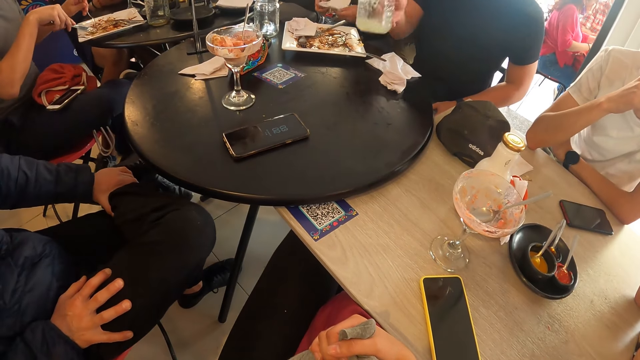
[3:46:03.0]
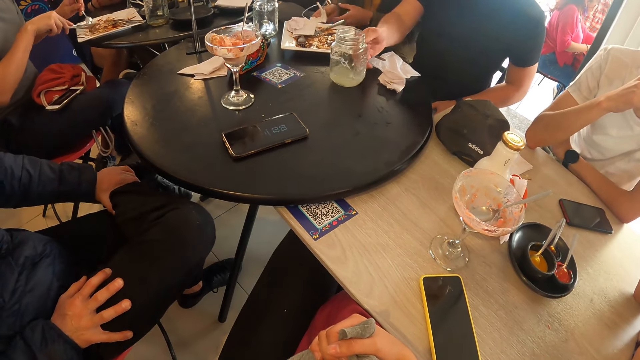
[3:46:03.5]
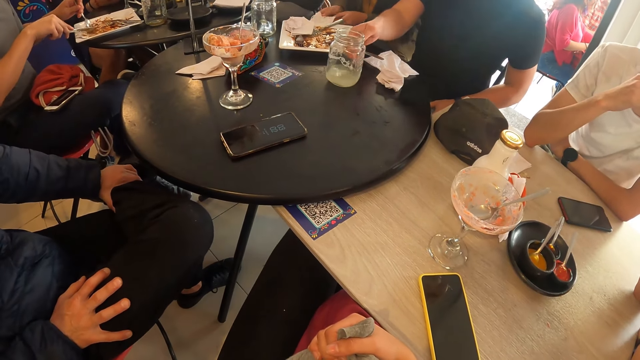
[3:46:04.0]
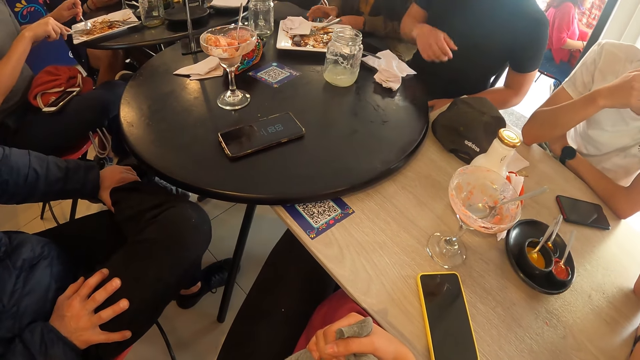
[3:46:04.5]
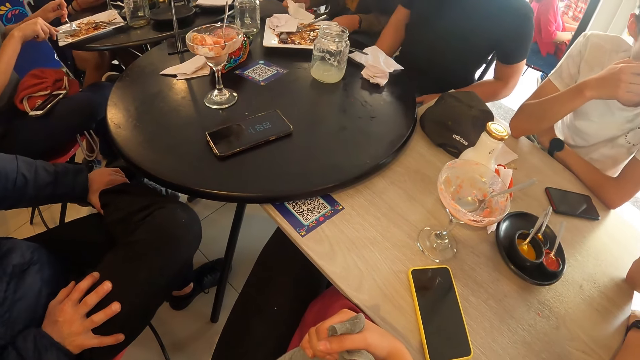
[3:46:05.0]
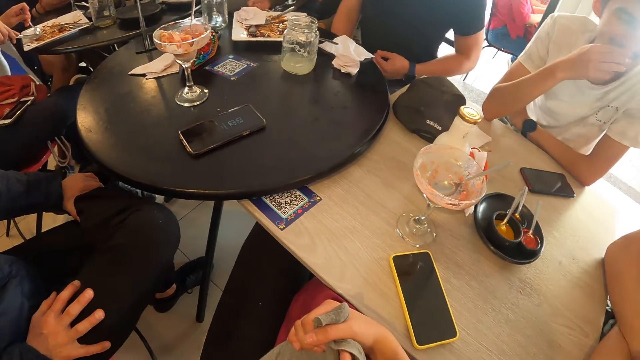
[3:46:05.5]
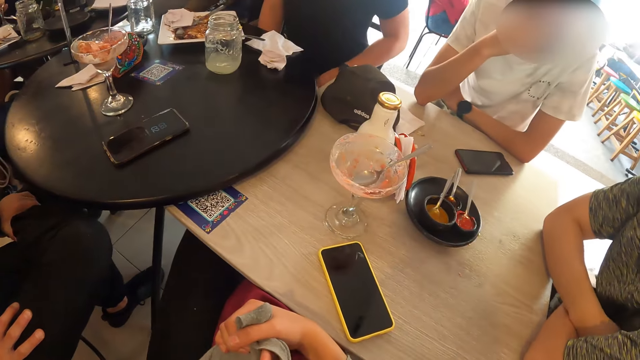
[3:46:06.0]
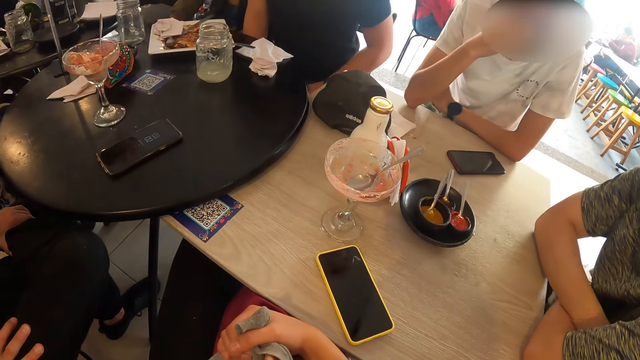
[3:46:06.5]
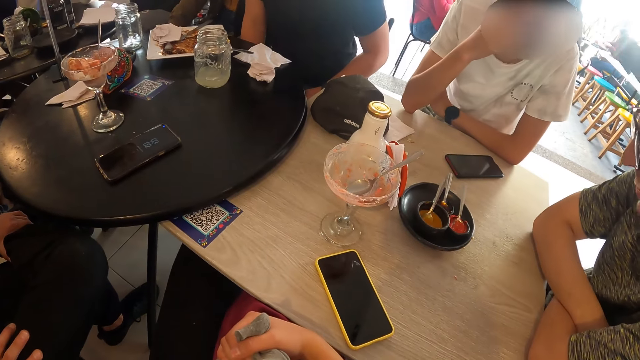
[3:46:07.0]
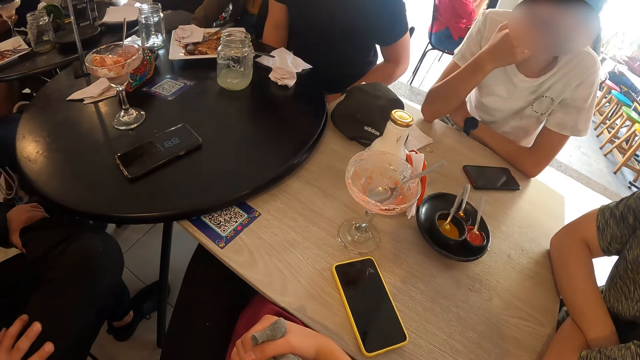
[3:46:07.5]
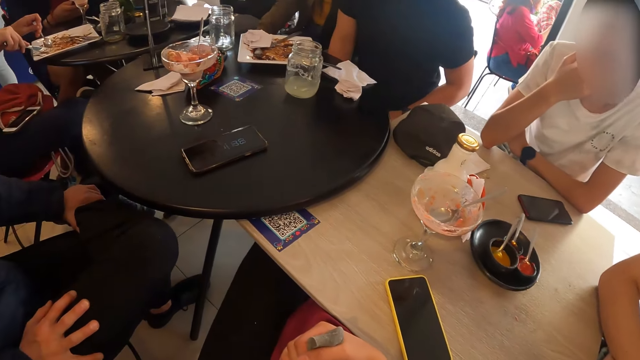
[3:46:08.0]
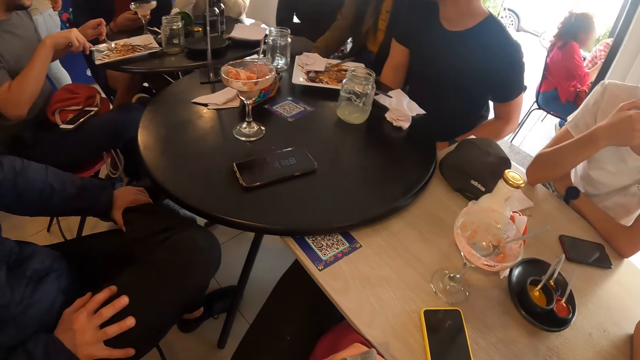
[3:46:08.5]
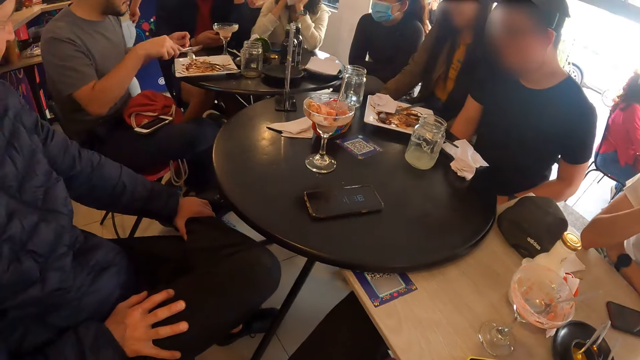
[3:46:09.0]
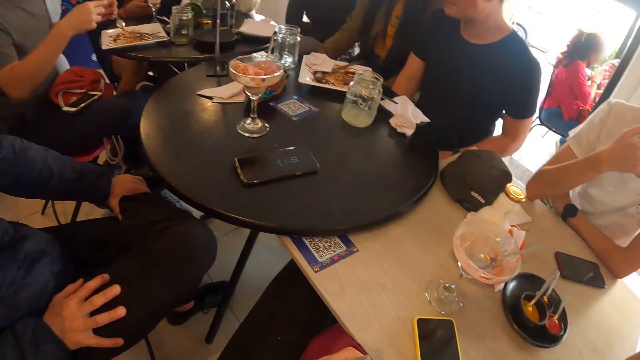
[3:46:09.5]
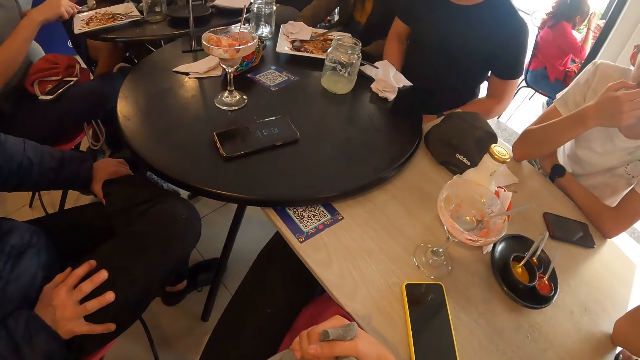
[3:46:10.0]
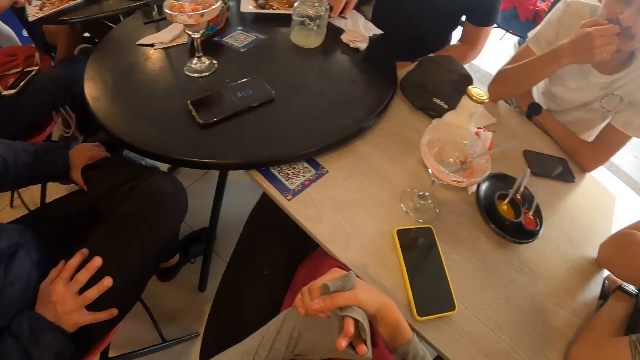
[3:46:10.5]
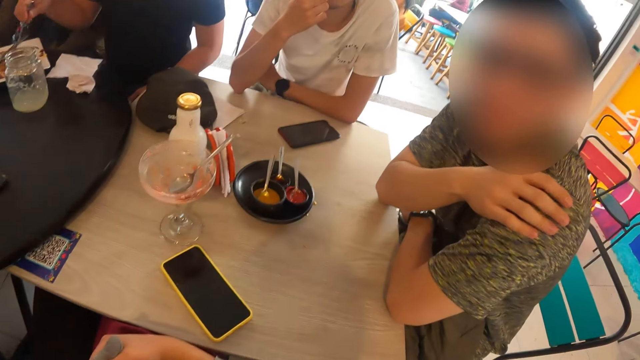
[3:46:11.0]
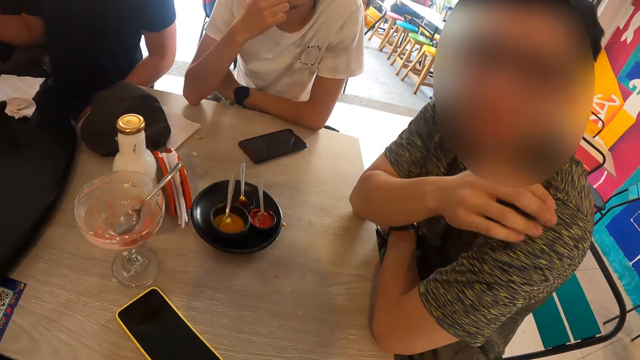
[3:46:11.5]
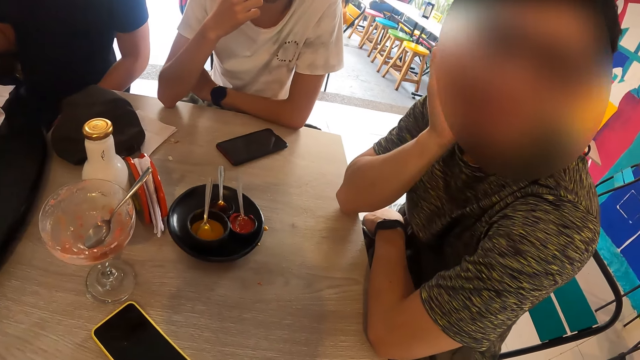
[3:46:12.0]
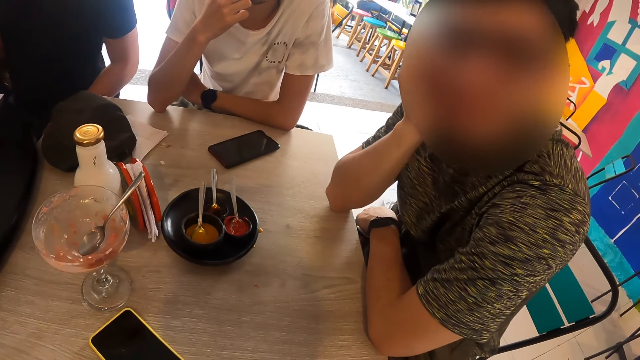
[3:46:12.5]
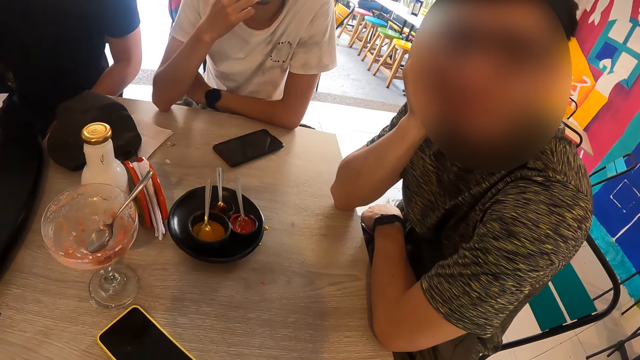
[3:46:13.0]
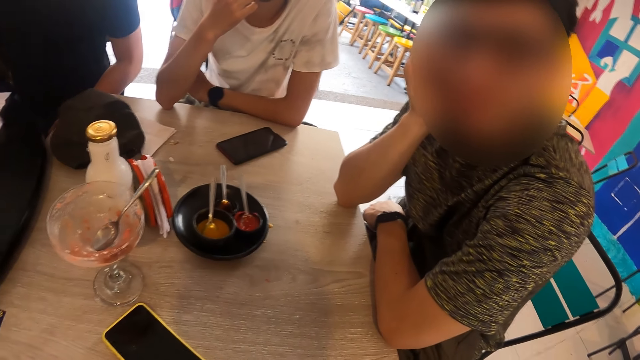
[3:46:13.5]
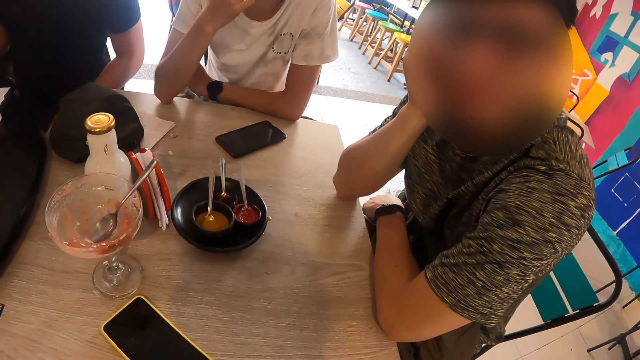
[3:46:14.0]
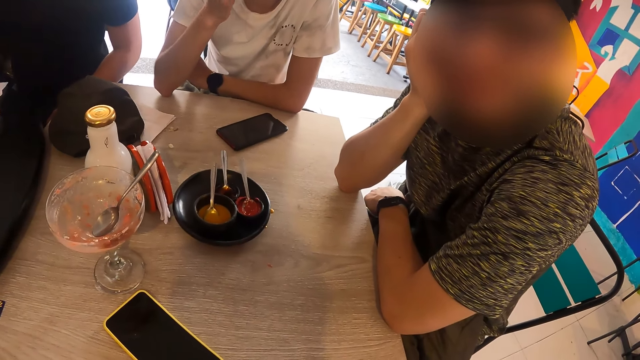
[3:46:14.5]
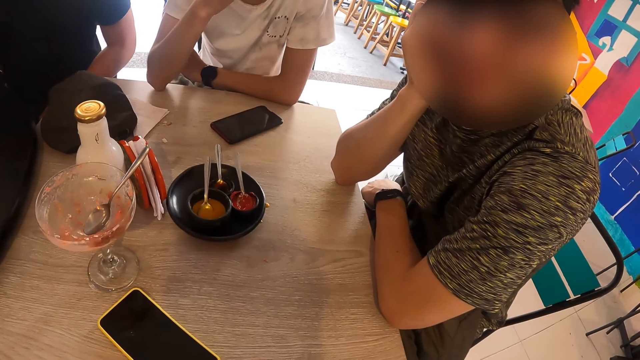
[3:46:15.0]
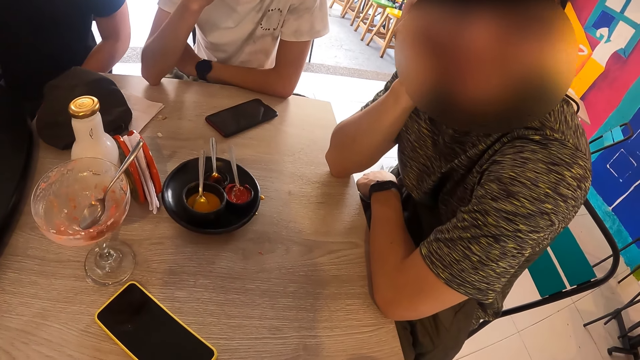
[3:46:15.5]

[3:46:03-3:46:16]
The camera wearer looks at the table. They look at the table repeatedly. The man taps his left arm with his right hand. The man interacts with the camera wearer. The camera wearer turns their head to see who is talking.

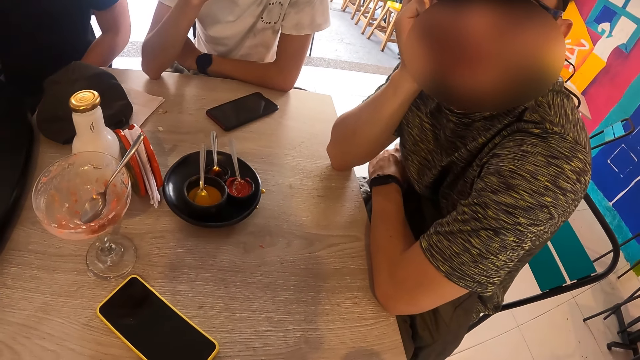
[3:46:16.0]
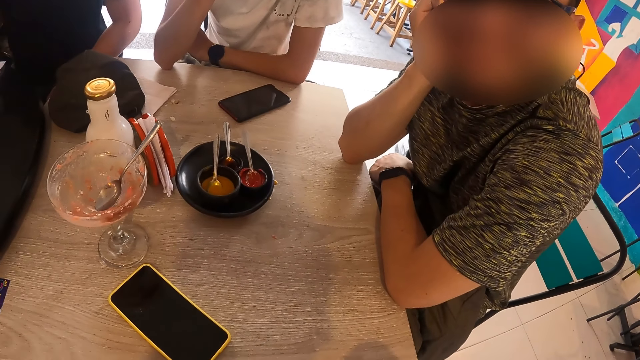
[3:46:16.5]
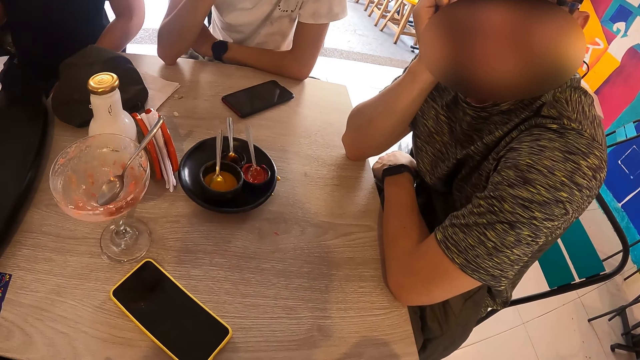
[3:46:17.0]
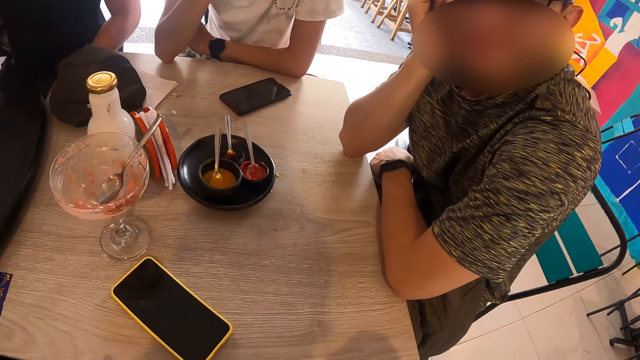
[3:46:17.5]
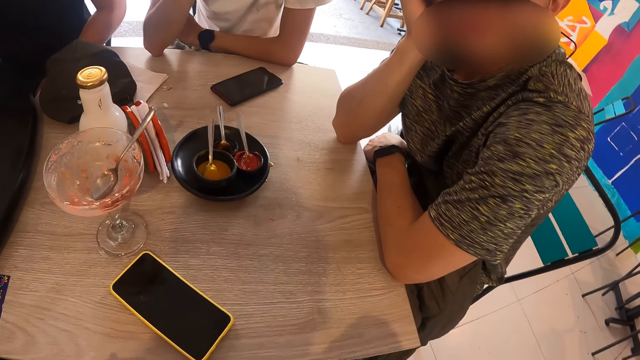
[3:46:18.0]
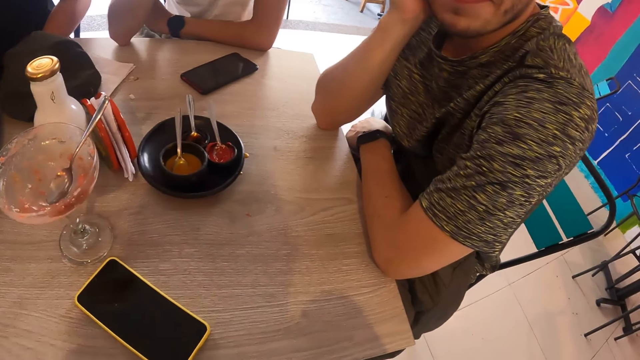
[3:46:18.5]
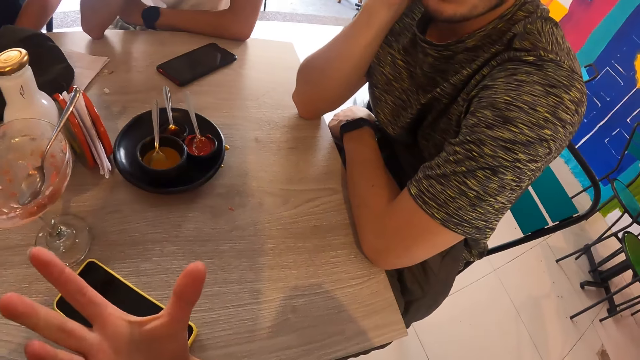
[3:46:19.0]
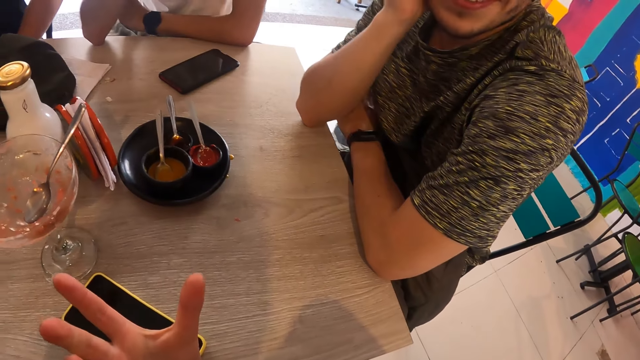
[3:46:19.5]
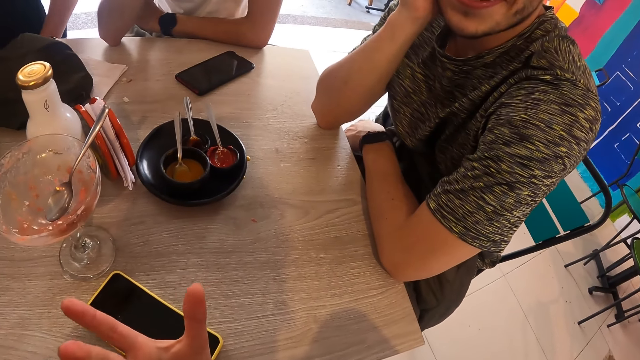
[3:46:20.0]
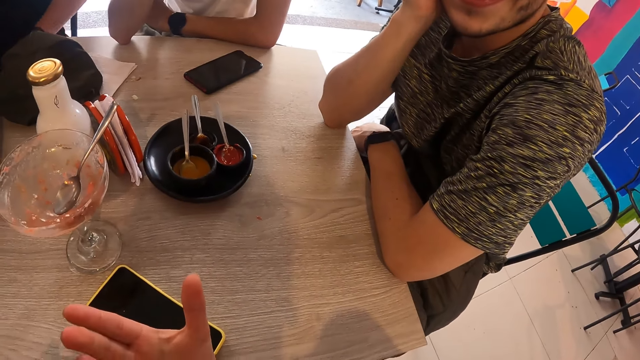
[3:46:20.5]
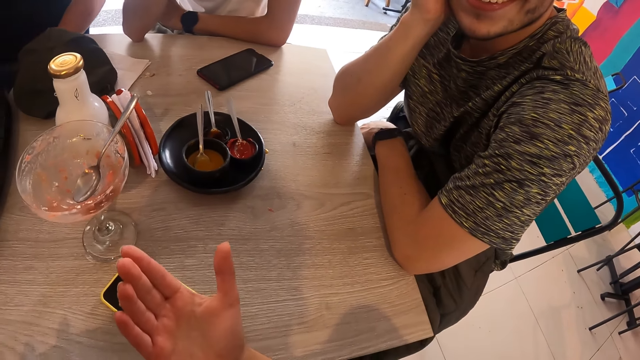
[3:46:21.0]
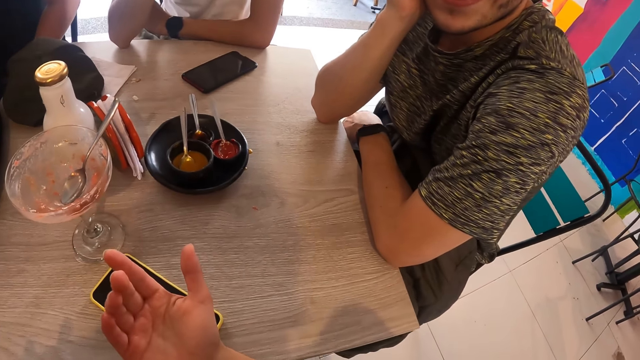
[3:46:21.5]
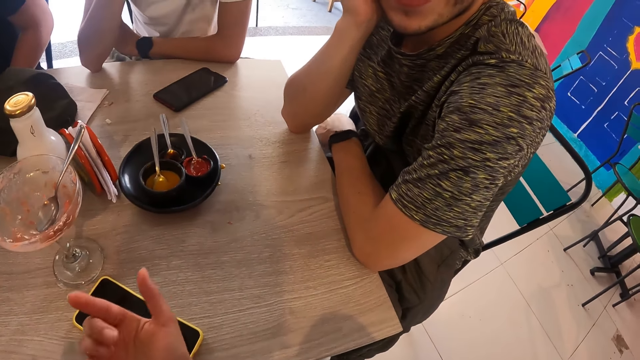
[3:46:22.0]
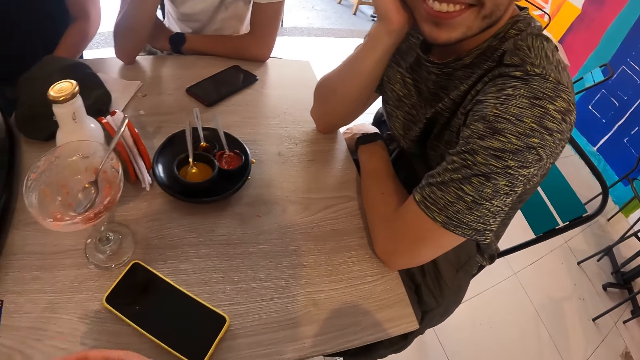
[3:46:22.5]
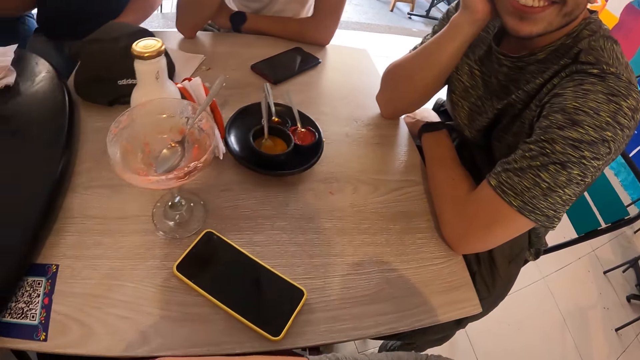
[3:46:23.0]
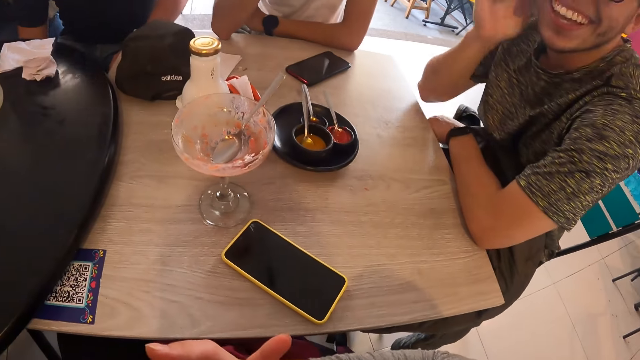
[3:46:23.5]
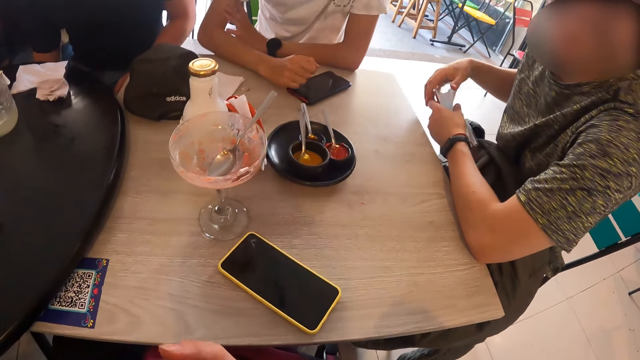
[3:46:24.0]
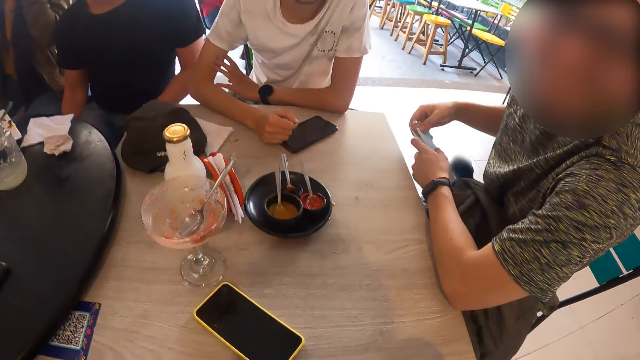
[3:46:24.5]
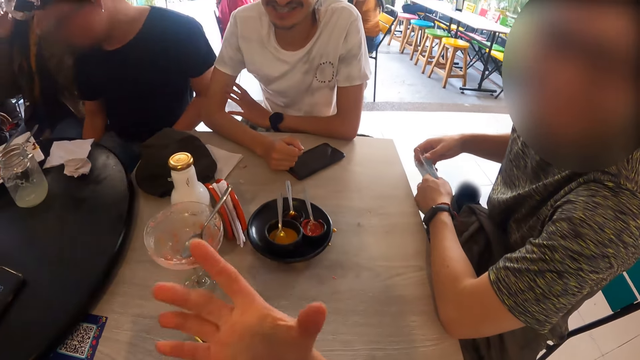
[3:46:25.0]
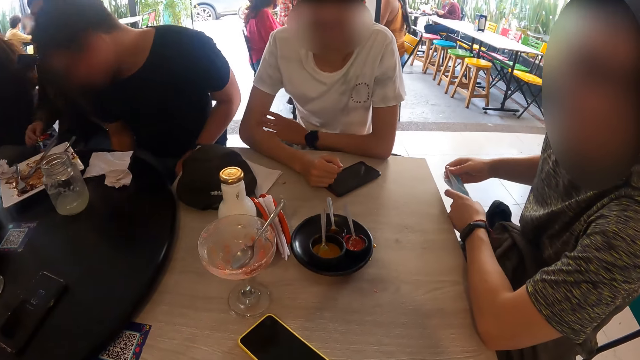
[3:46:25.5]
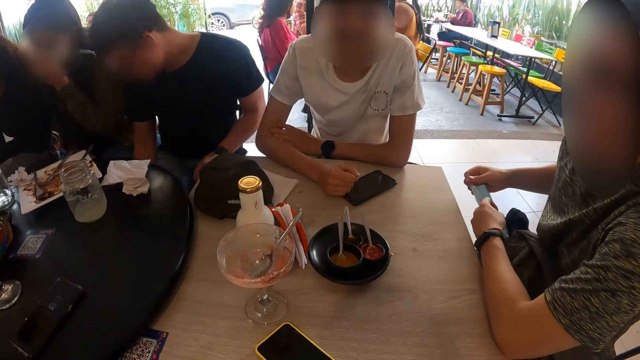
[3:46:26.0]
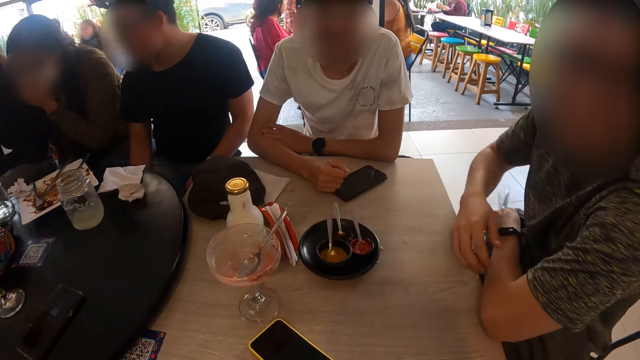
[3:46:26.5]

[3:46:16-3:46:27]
The camera wearer gestures with her right hand. She uses gestures with her hands. The man holds a paper in his left hand with his right hand. The camera wearer looks at the table.
